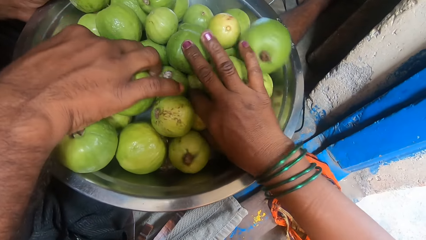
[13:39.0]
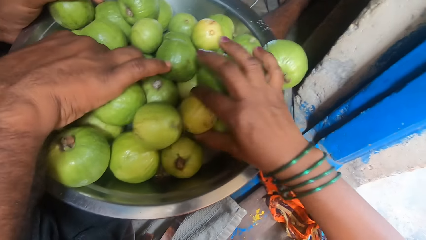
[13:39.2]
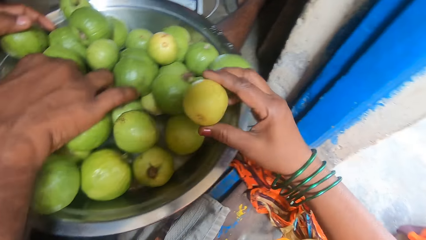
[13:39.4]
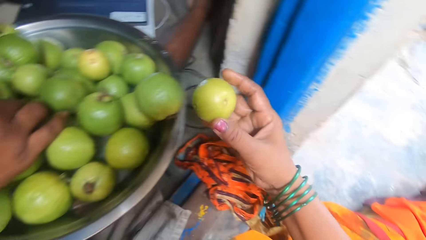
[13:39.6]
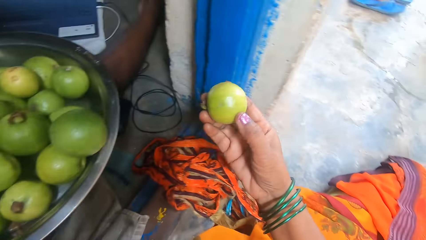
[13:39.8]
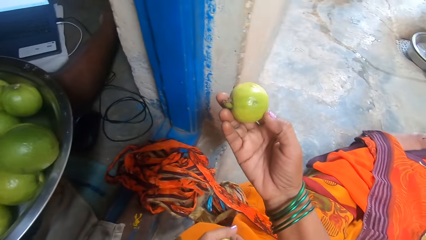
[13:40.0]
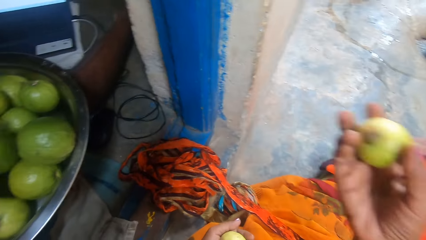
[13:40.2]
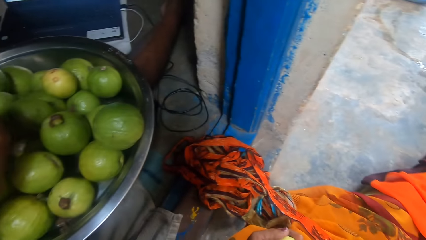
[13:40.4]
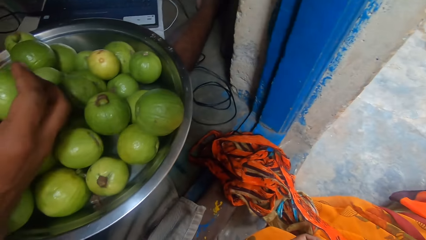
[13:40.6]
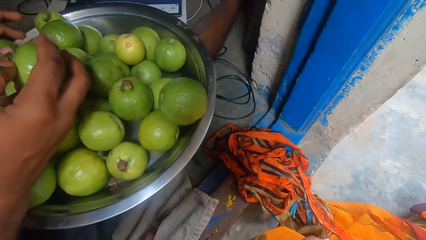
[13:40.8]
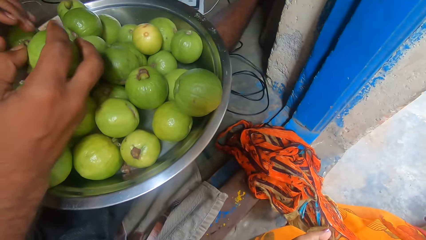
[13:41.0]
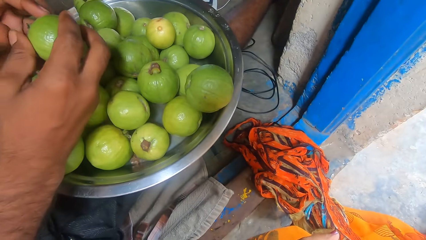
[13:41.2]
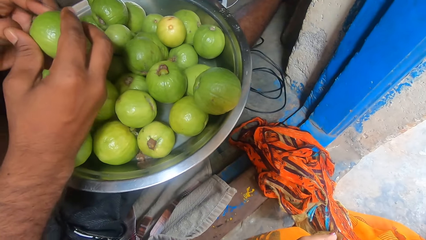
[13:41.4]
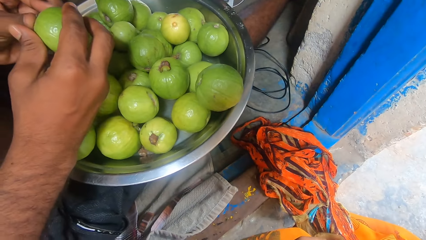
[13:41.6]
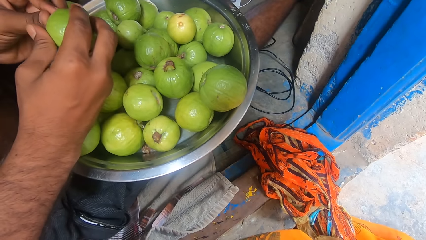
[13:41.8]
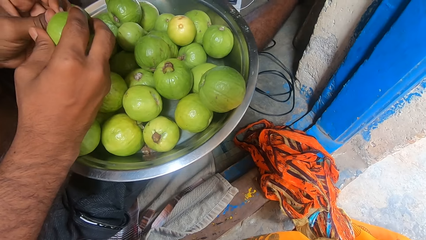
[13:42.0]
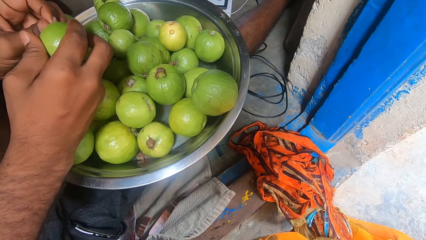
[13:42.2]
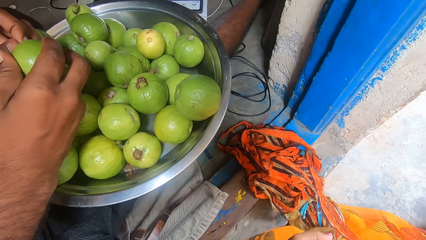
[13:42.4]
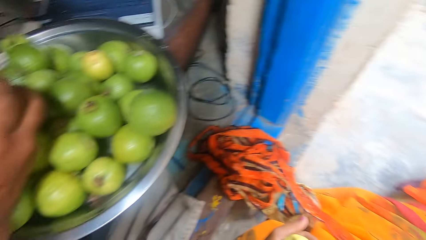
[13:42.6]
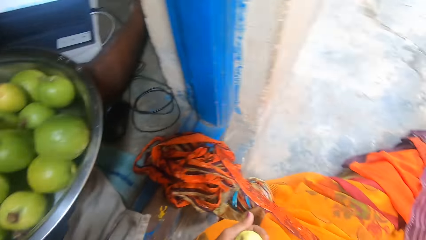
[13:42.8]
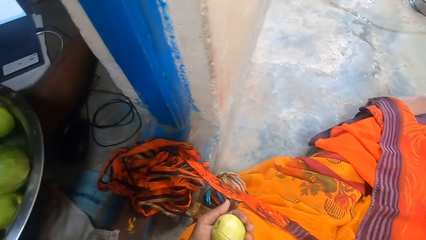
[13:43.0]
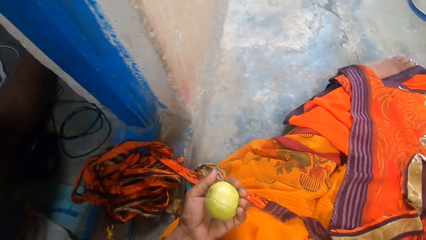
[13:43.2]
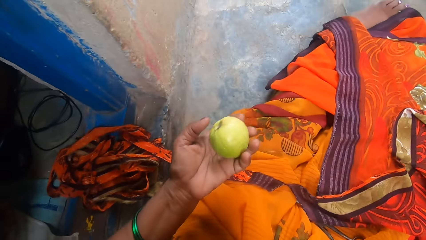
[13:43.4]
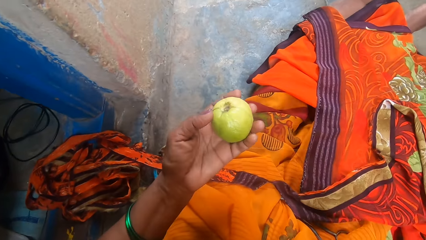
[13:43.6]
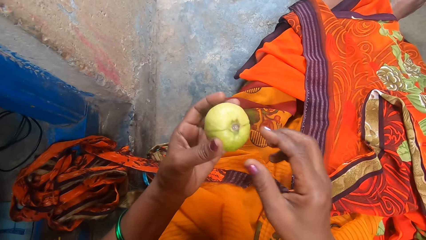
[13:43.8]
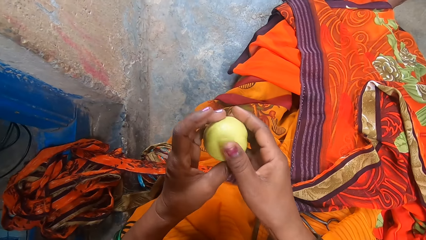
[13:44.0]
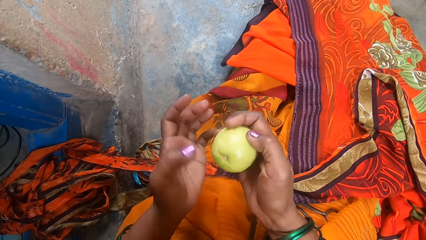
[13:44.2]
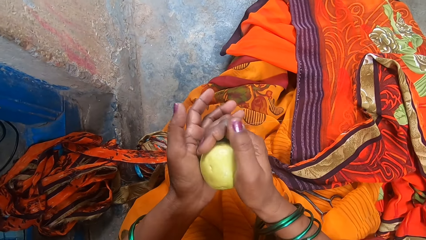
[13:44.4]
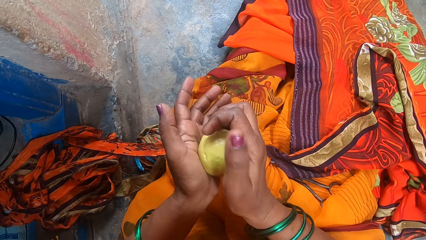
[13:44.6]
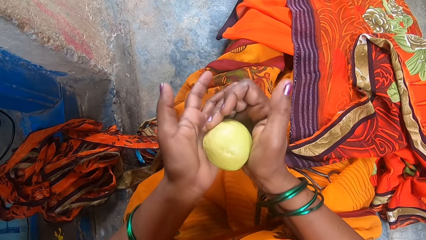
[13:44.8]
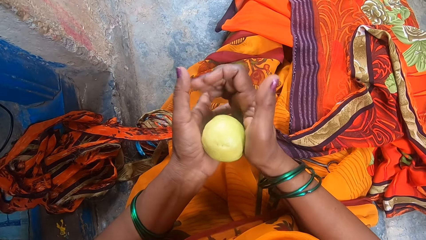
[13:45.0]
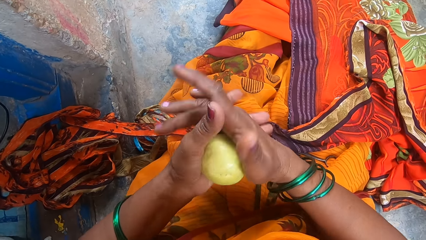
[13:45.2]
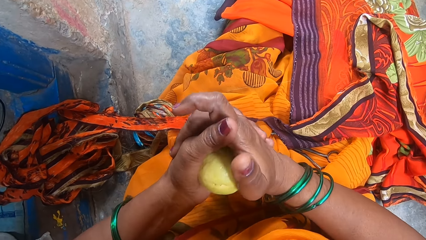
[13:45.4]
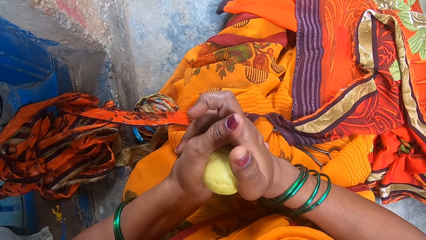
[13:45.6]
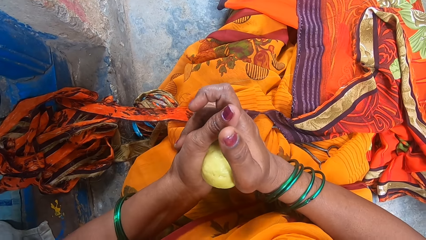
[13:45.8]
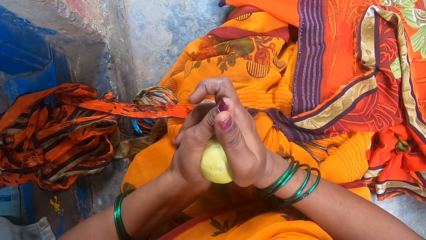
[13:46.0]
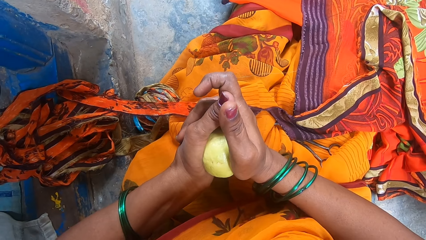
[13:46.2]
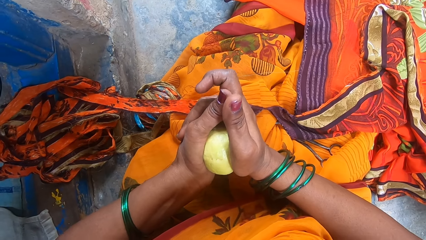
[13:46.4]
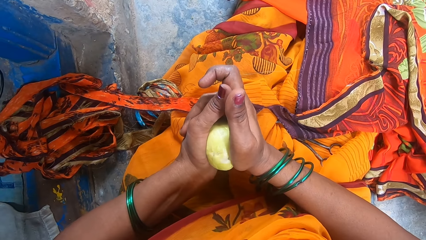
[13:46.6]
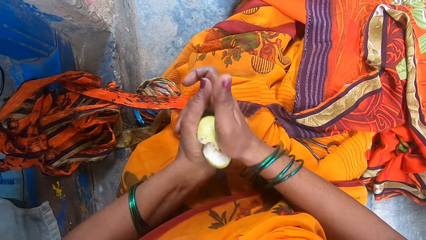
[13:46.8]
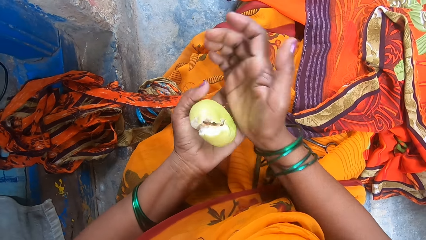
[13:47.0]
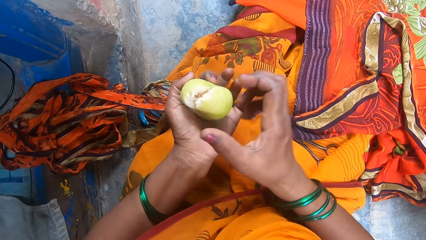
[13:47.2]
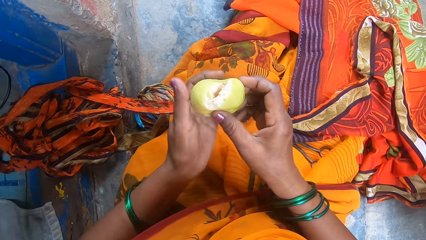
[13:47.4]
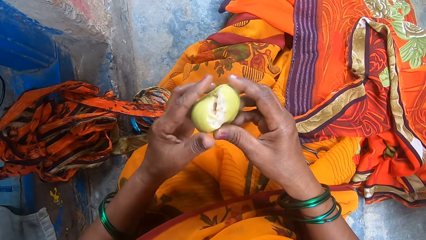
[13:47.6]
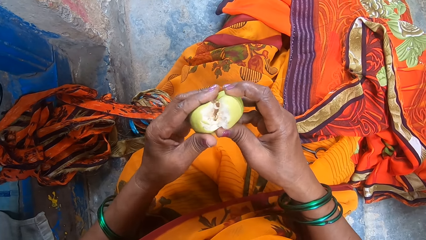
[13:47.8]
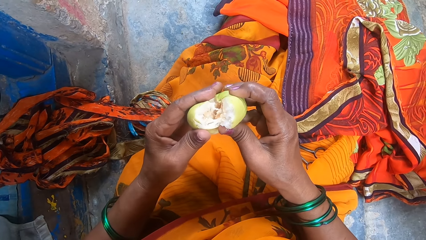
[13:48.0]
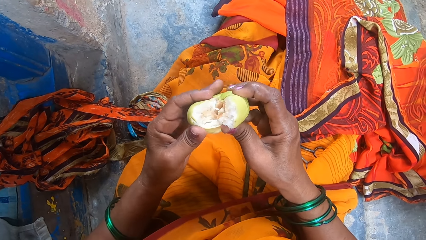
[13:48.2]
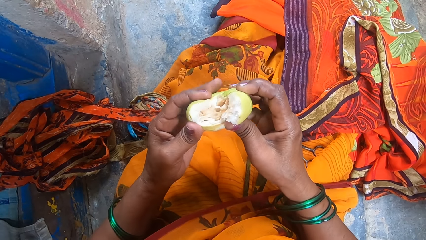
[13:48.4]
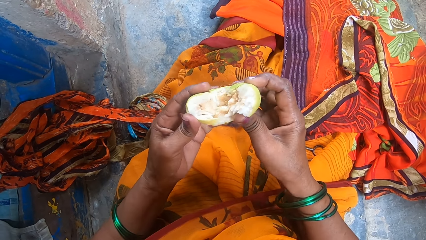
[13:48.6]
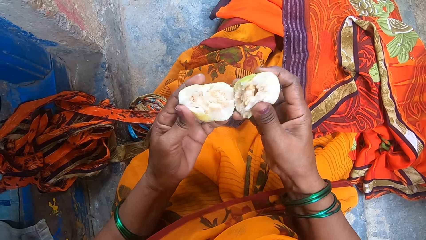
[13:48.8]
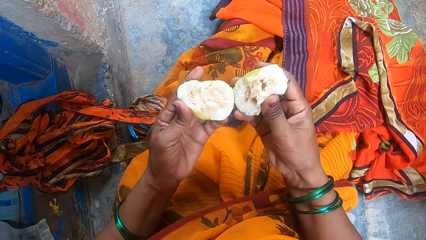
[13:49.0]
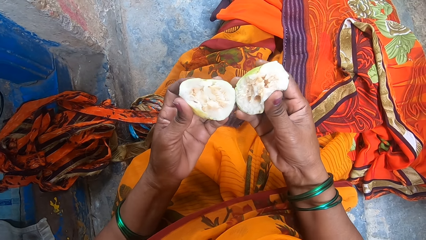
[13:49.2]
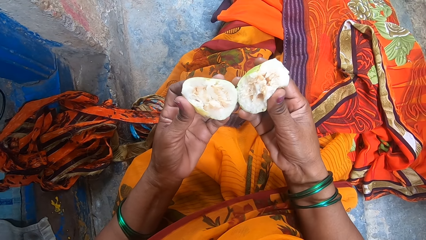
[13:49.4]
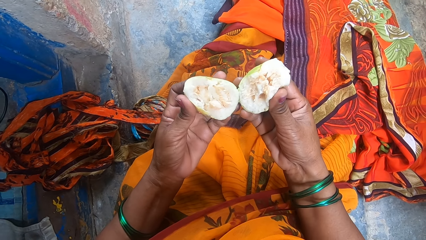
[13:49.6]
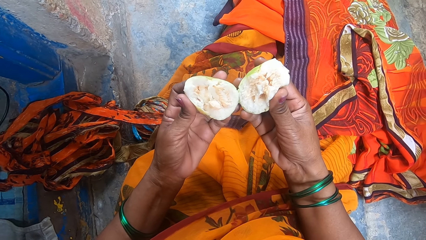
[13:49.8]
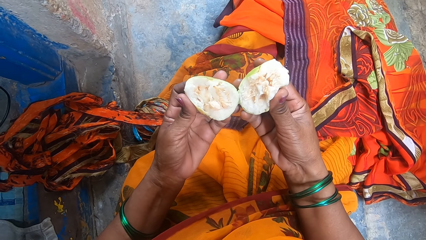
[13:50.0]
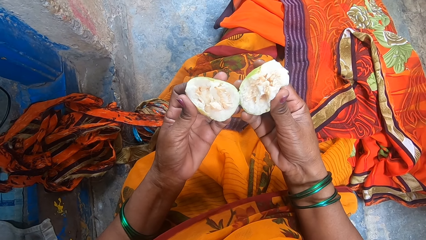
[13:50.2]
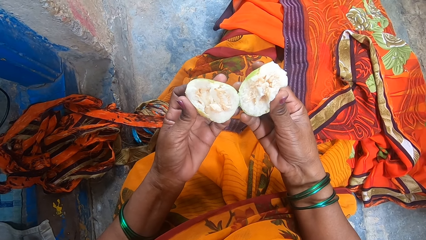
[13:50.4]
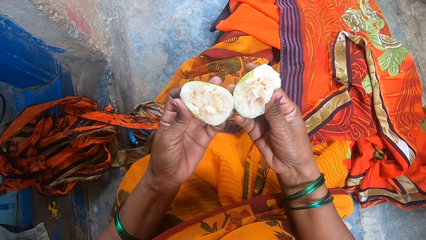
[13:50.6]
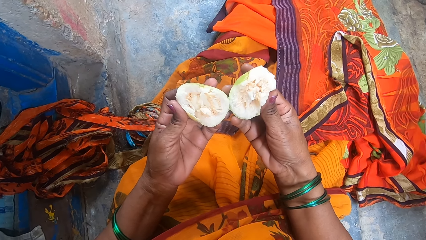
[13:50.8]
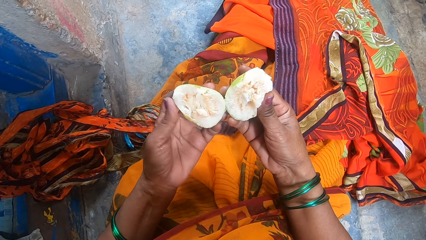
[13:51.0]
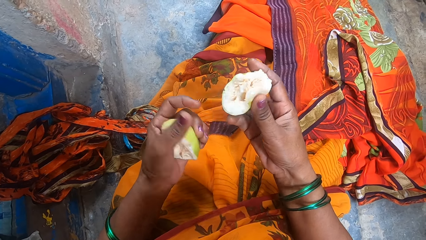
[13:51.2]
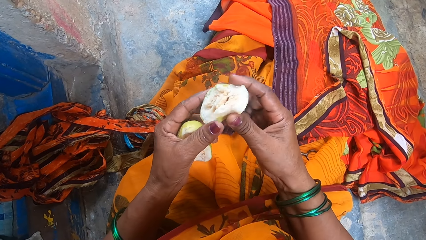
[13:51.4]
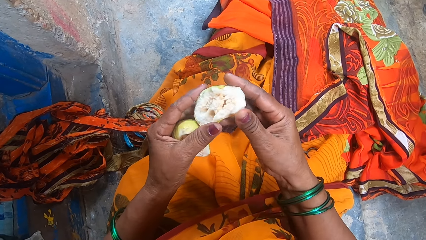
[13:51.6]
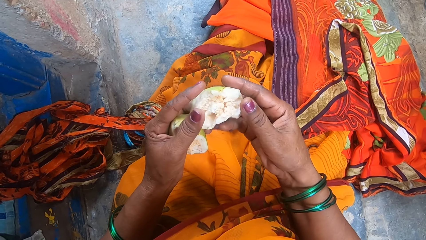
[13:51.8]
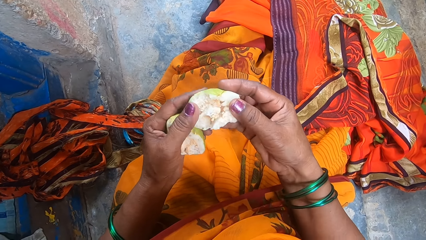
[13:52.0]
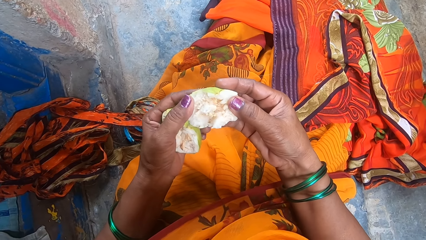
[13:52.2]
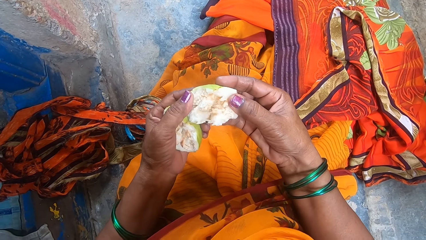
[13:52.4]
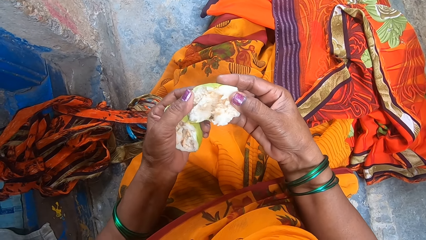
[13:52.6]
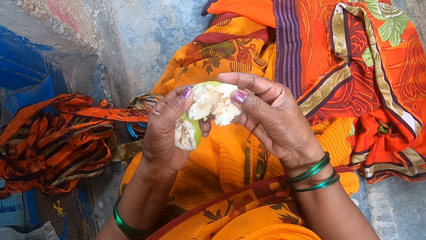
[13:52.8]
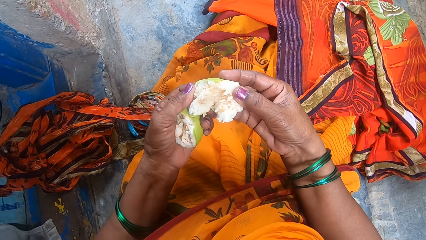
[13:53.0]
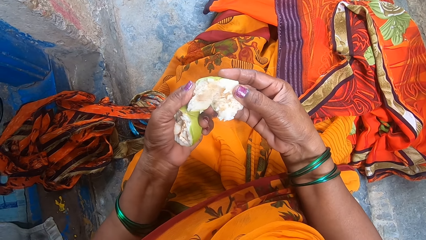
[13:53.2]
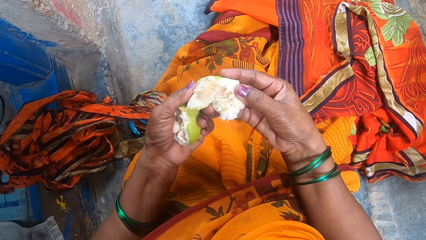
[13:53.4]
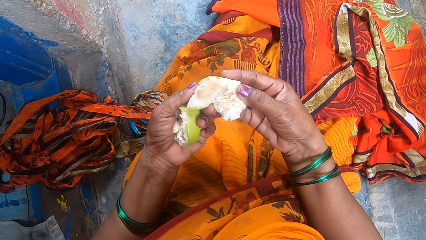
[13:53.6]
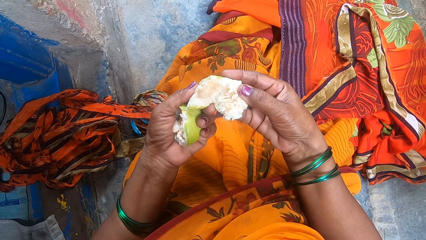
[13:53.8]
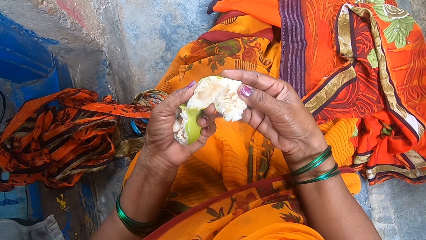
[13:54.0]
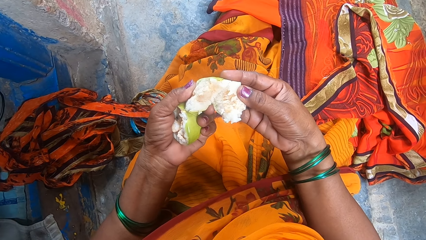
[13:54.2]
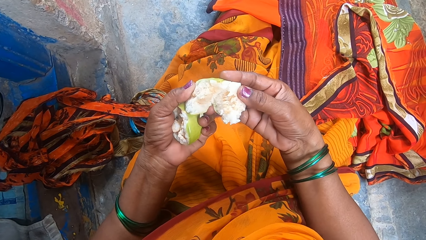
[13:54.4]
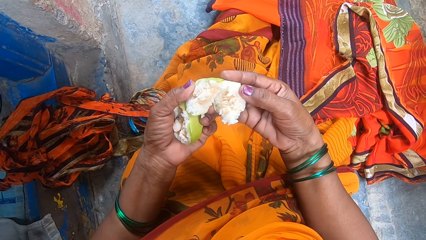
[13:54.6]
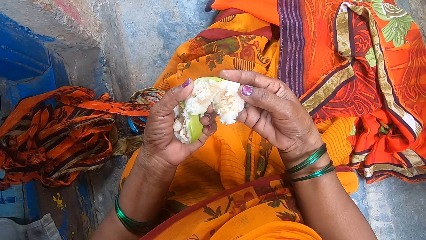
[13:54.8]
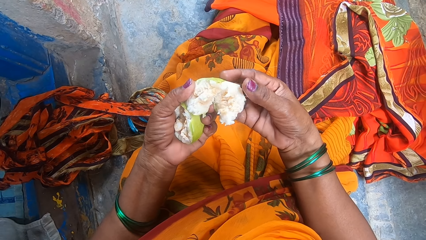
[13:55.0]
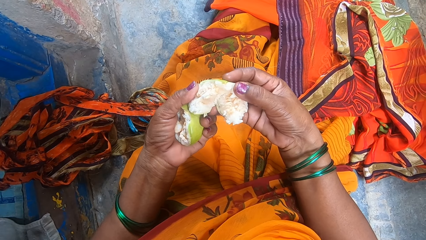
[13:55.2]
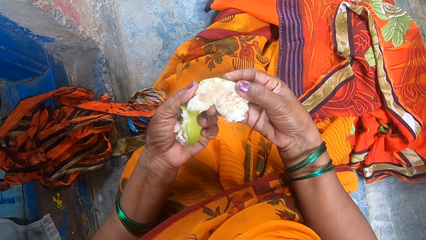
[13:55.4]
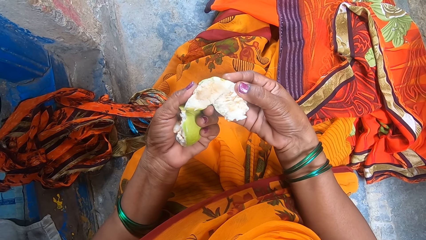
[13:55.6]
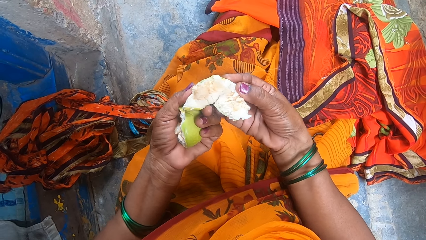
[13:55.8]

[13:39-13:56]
The camera wearer puts the guava back. They pick a guava. A man picks guavas. The camera wearer turns around. The man removes part of the guava. The camera wearer turns around. They hold the guava. They break the guava with both hands. They press the guava. They squeeze the guava. They separate the guava. They look at the guava.
